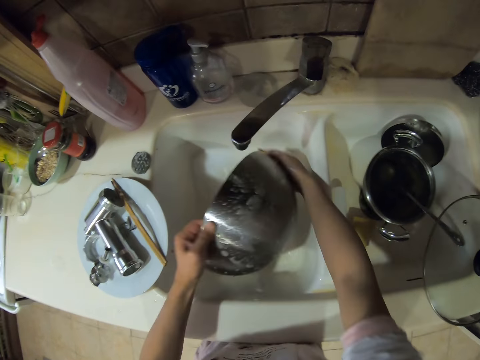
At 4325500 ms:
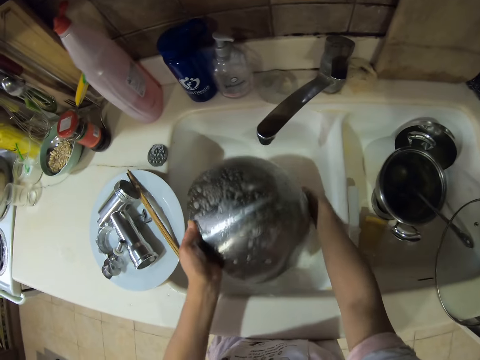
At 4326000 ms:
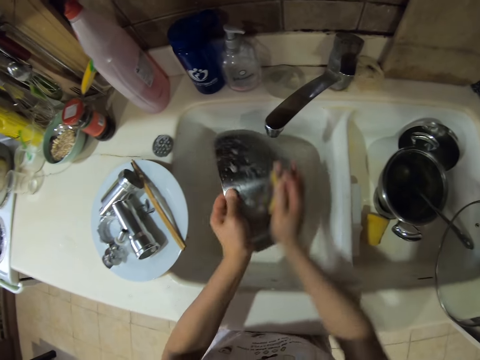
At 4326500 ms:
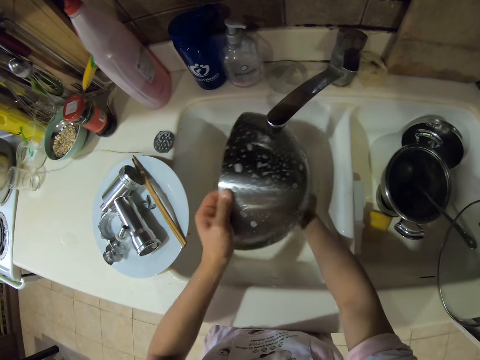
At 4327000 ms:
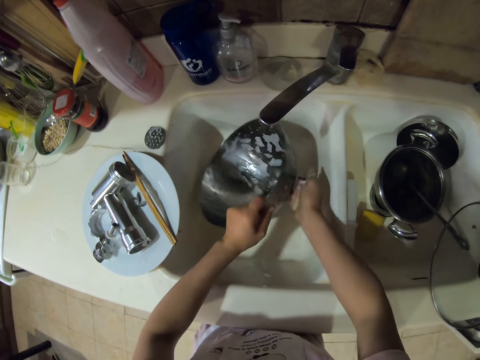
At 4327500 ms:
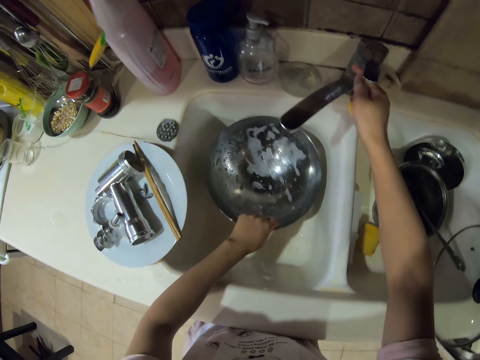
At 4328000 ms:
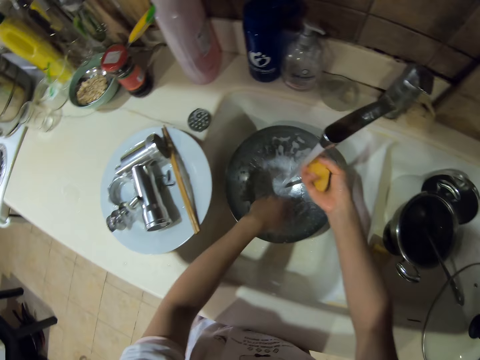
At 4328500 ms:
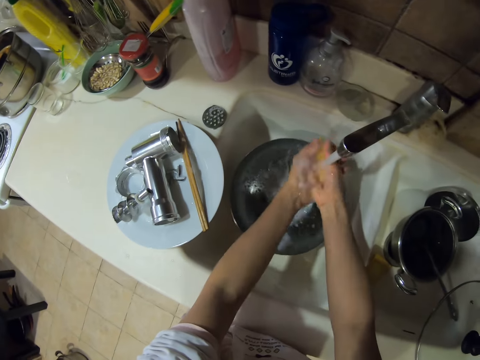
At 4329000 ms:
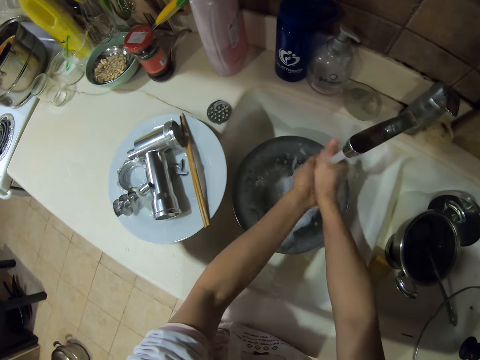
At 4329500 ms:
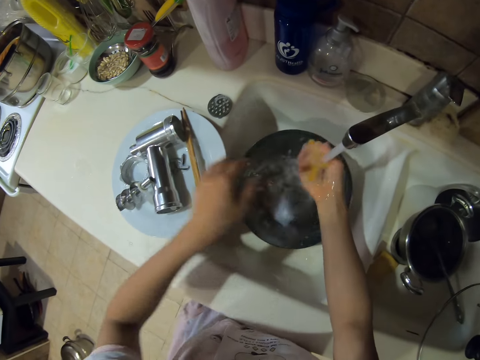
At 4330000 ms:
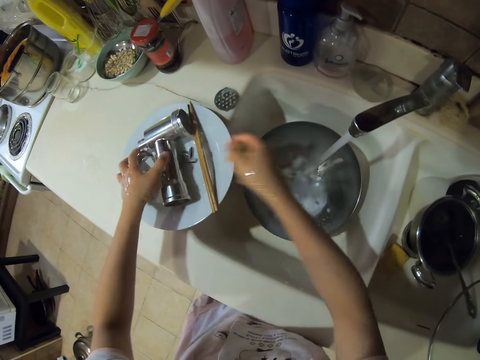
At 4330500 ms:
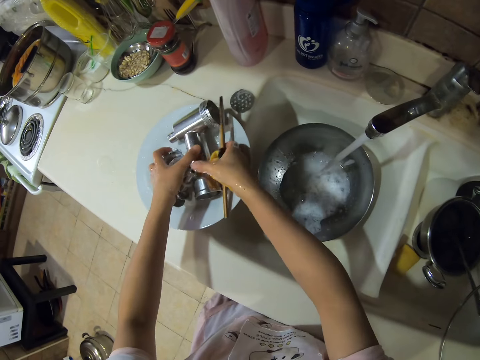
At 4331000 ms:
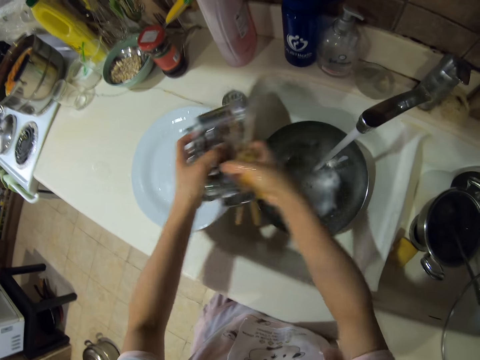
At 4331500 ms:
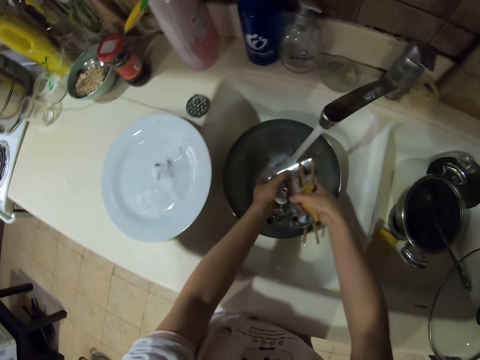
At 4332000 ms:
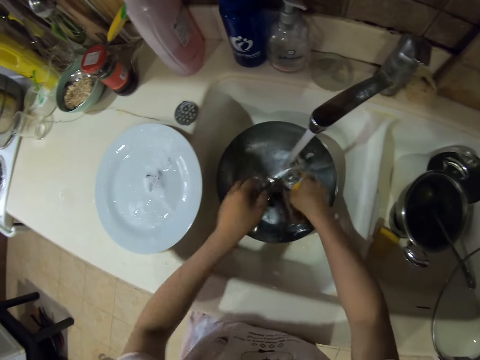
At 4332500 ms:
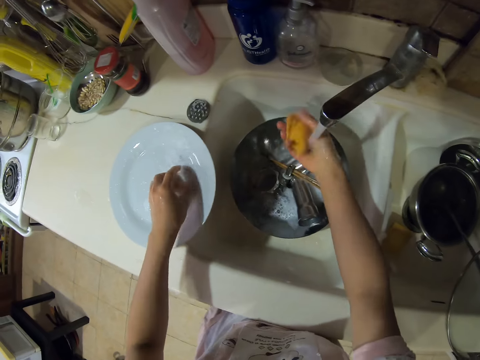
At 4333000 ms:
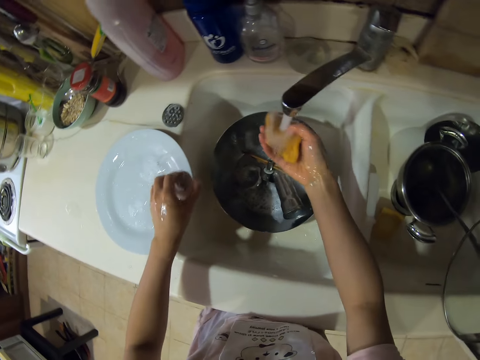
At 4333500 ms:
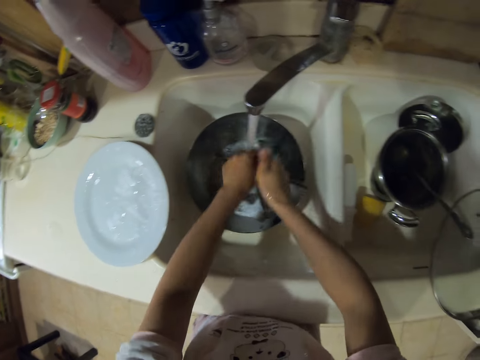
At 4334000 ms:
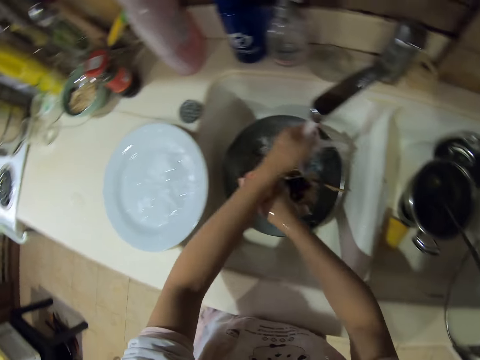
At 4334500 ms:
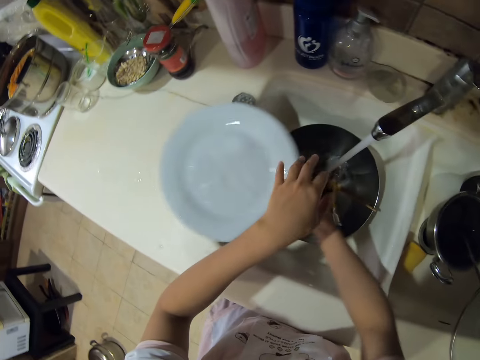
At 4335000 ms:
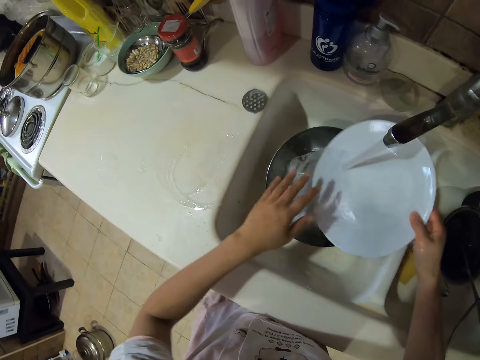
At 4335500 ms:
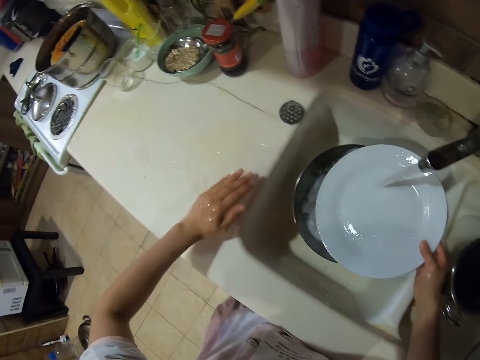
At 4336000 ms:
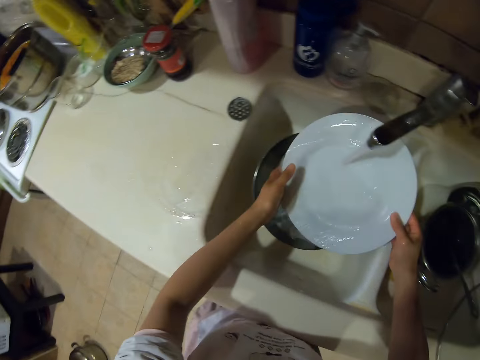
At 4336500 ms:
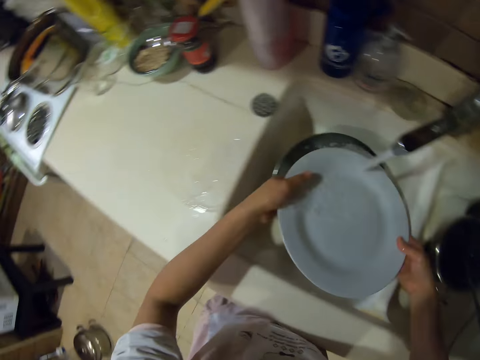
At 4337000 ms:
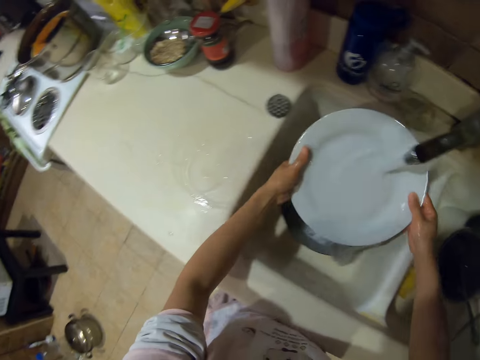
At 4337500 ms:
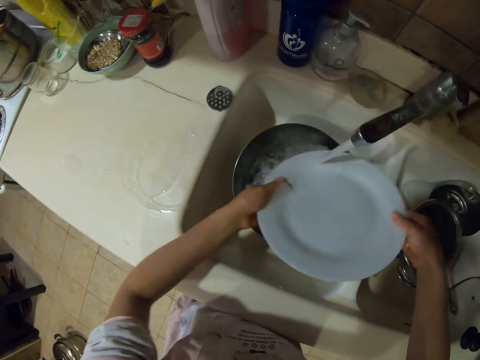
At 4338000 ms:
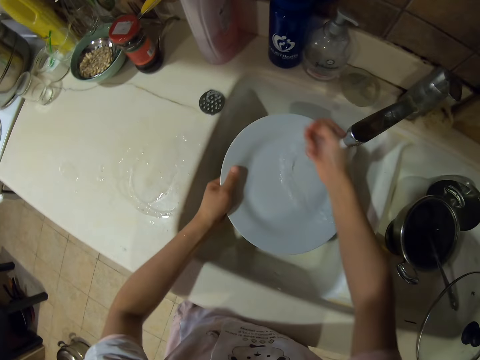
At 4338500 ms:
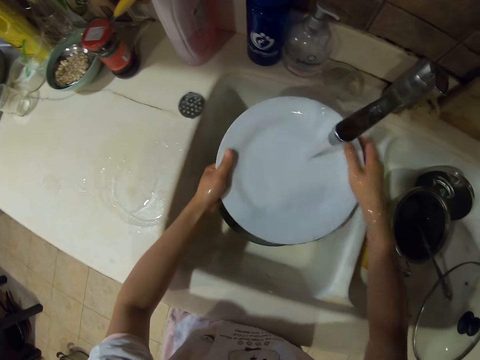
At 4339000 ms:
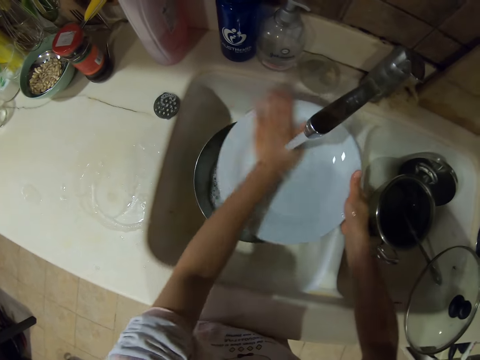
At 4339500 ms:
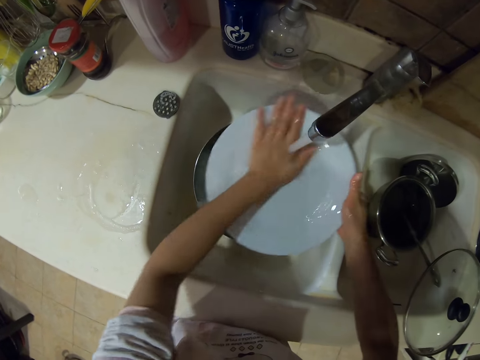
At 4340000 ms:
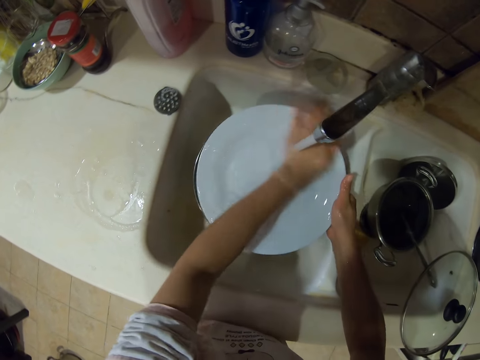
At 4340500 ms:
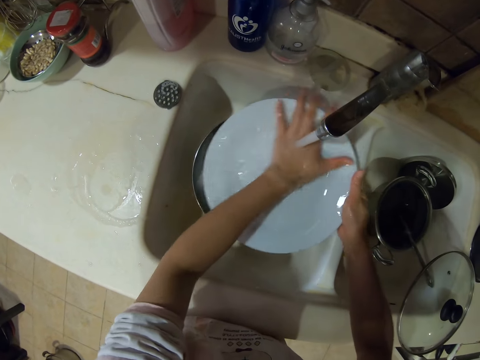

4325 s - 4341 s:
The camera wearer washes the basin. They open the water tap. They put the meat grinder body and its parts in the sink. They carry a plate. They rinse the plate.

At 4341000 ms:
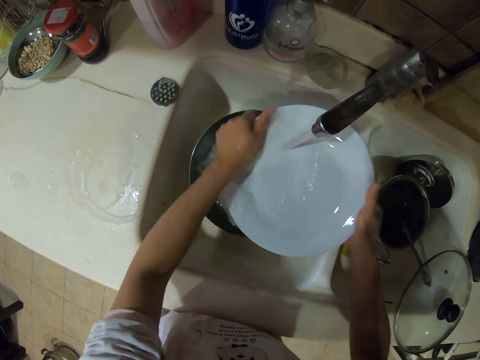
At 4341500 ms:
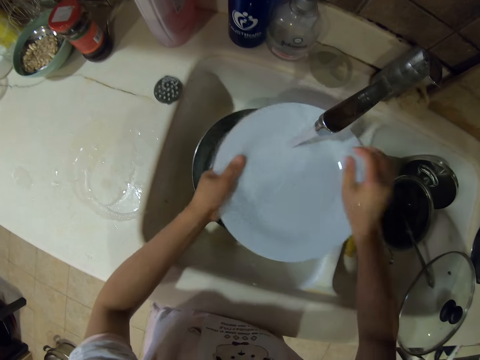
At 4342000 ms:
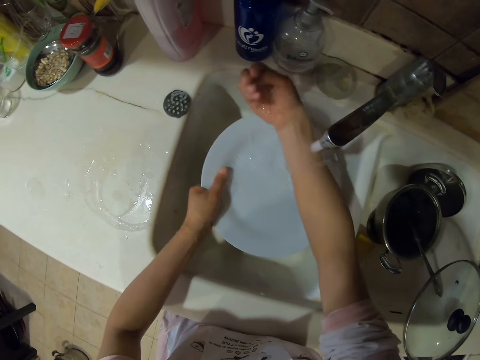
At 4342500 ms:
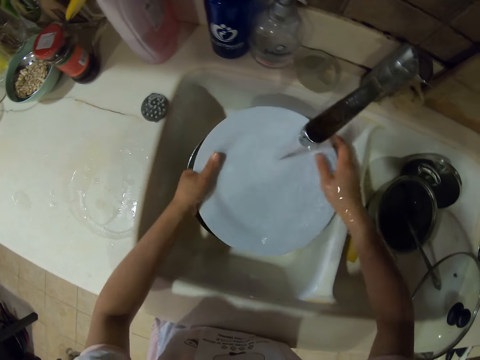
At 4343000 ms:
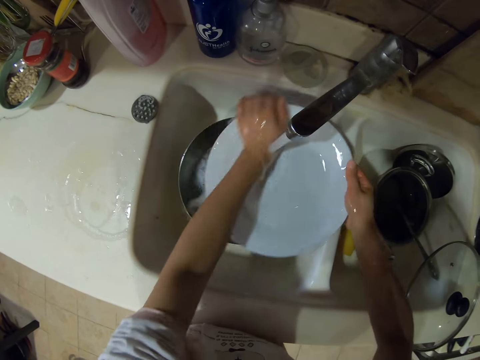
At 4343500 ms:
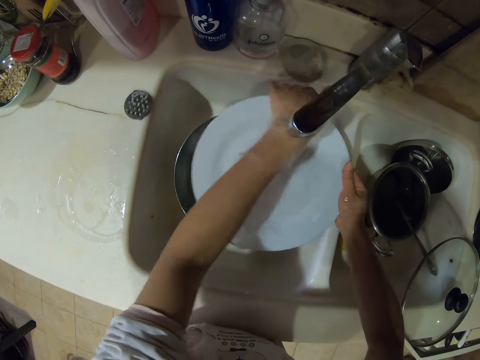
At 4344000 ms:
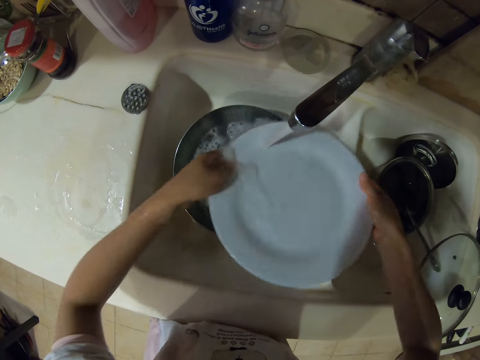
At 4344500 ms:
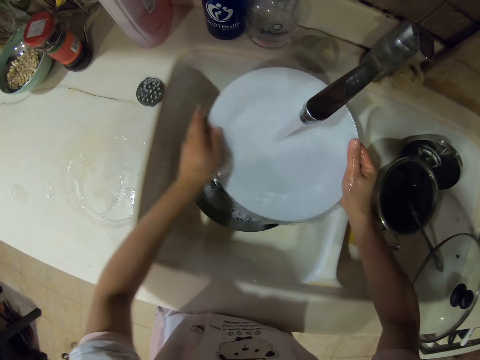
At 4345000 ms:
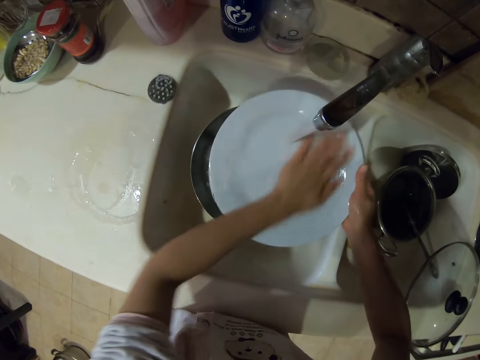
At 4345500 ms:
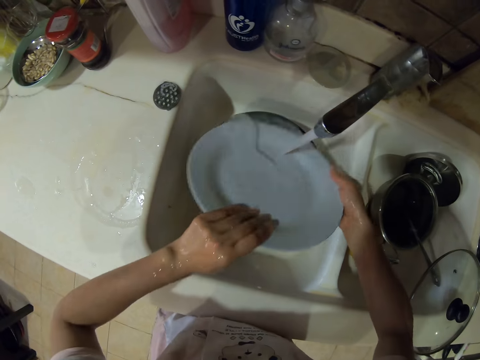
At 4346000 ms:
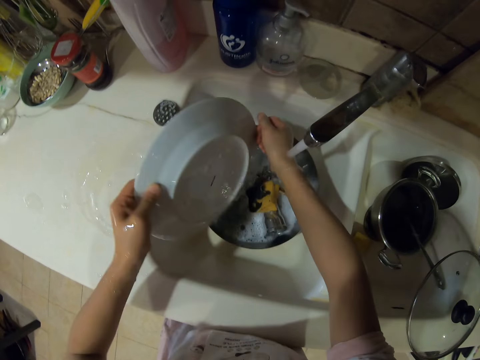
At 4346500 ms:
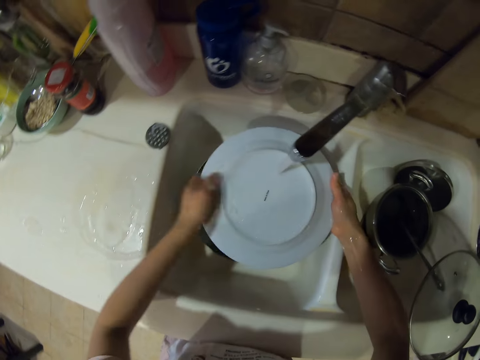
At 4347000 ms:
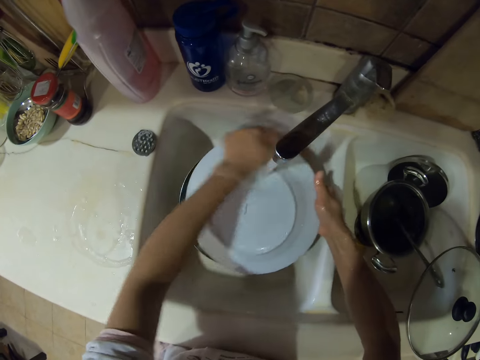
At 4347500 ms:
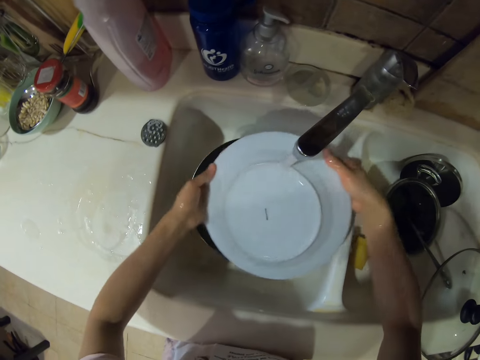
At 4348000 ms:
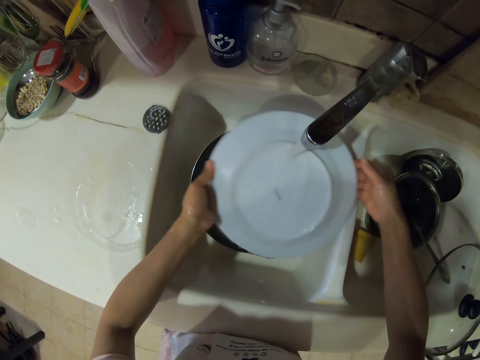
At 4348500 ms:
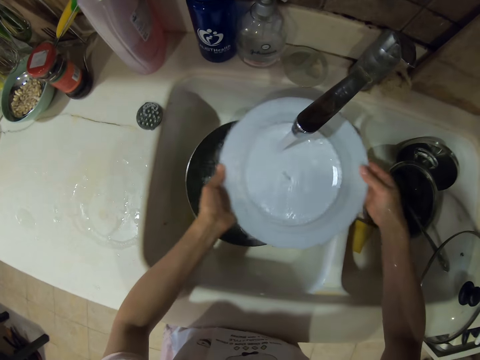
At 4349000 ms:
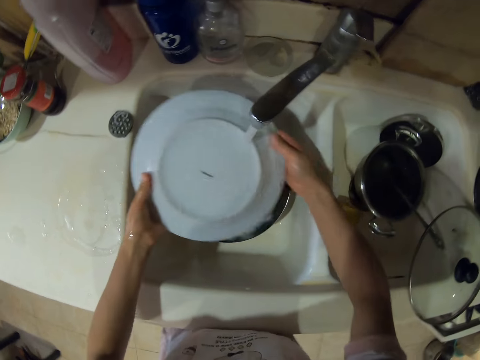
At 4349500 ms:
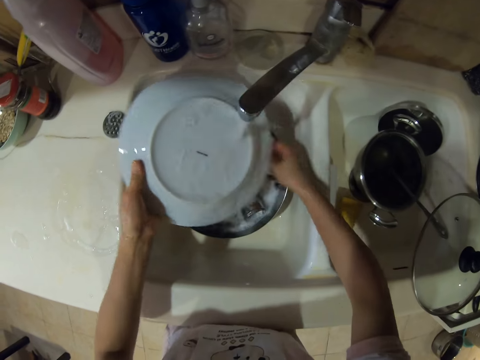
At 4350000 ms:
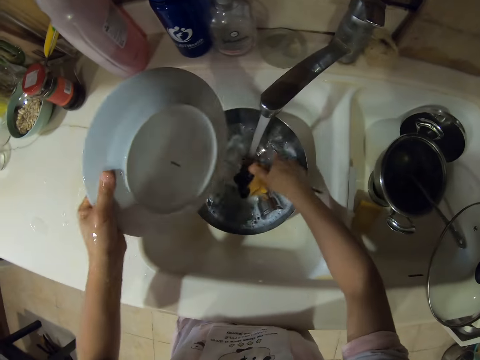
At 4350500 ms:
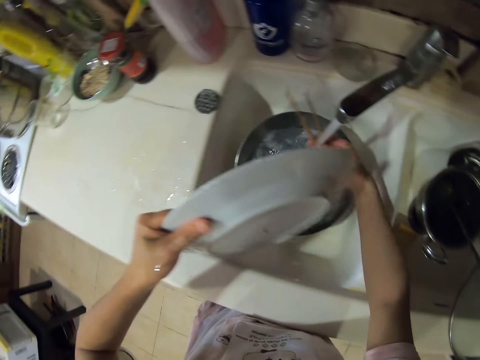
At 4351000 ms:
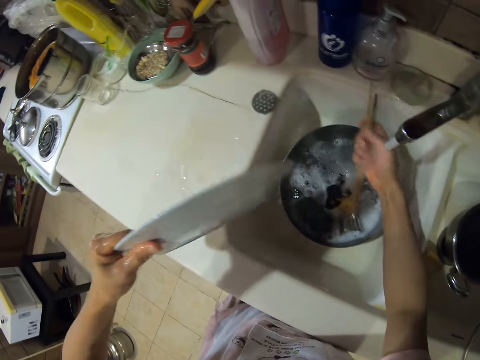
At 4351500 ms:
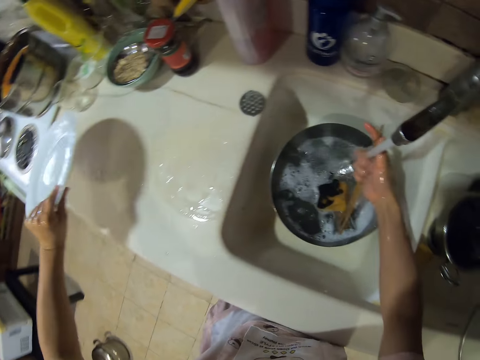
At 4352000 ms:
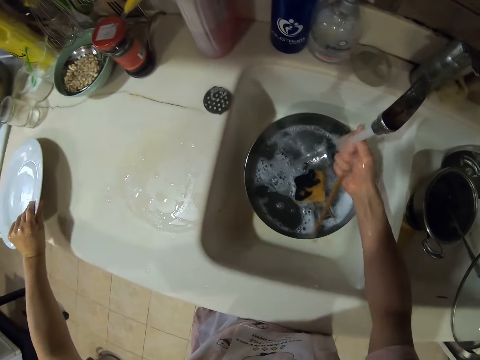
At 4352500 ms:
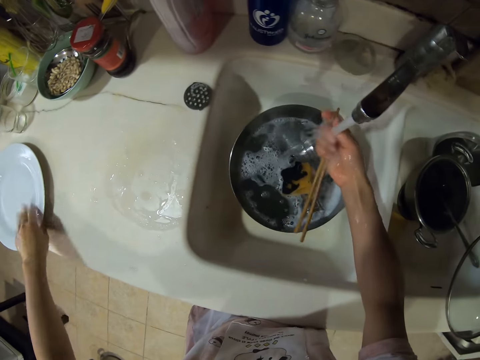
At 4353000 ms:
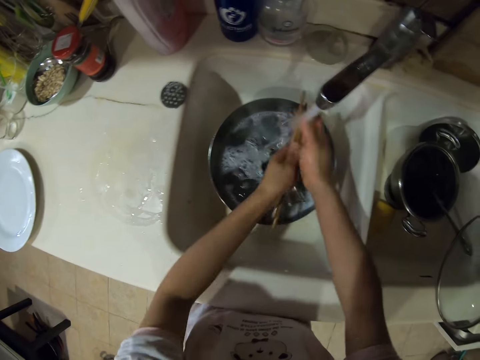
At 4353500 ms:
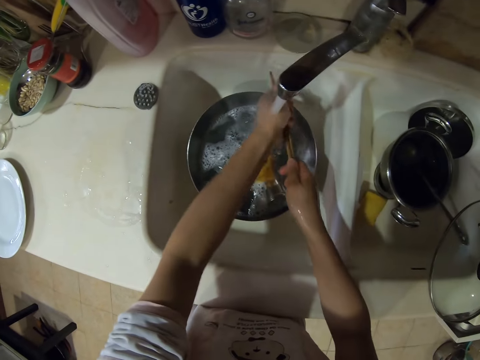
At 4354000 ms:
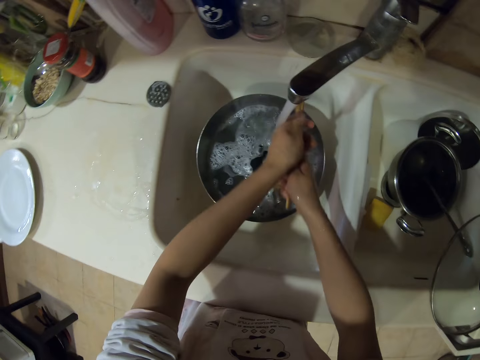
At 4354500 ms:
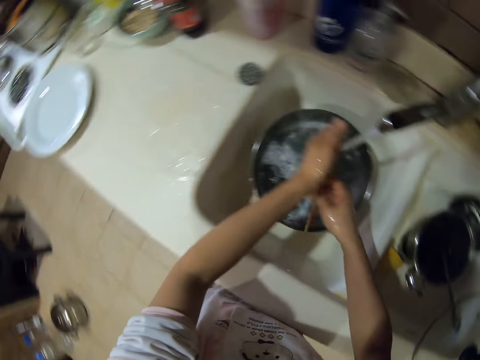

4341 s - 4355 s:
The camera wearer picks up the chopping sticks. They put the plate on the cabinet. They wash the chopsticks.
